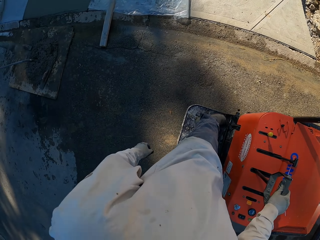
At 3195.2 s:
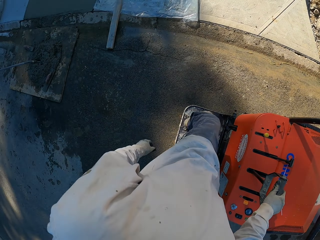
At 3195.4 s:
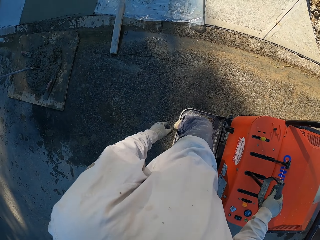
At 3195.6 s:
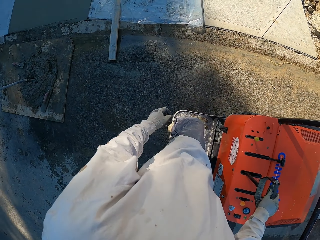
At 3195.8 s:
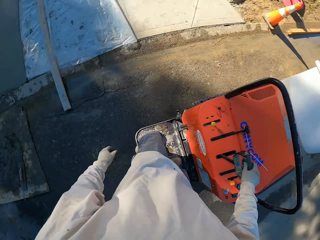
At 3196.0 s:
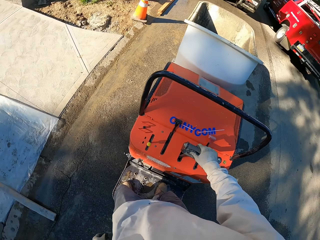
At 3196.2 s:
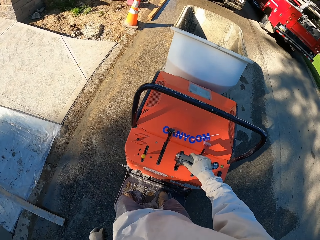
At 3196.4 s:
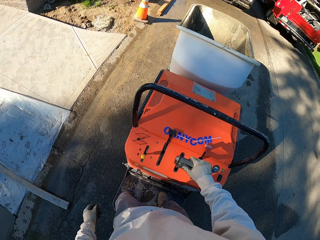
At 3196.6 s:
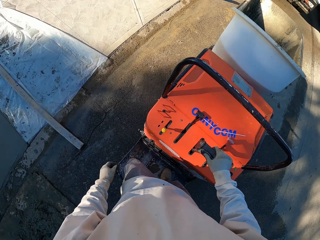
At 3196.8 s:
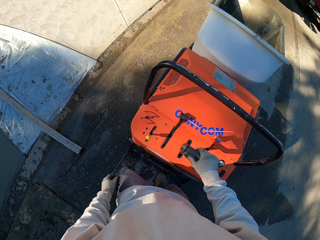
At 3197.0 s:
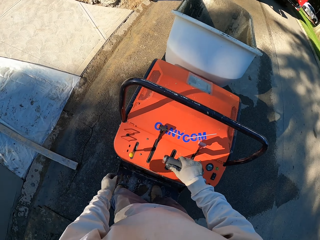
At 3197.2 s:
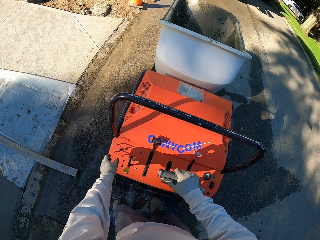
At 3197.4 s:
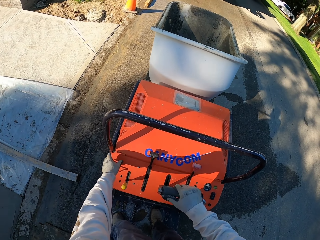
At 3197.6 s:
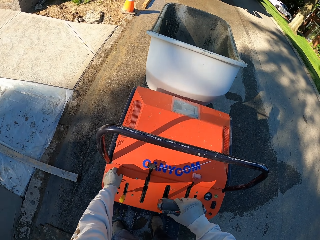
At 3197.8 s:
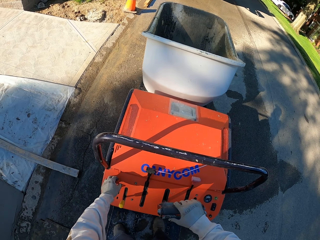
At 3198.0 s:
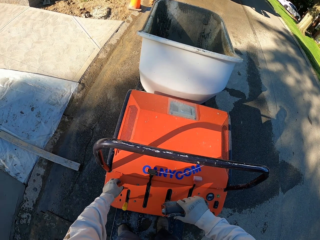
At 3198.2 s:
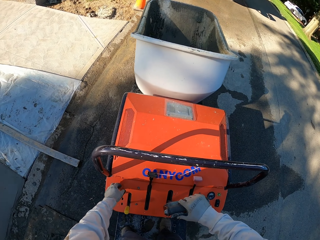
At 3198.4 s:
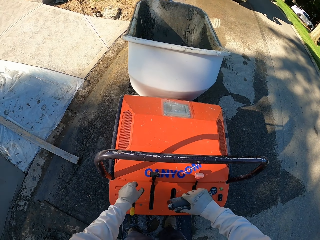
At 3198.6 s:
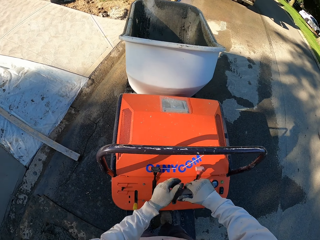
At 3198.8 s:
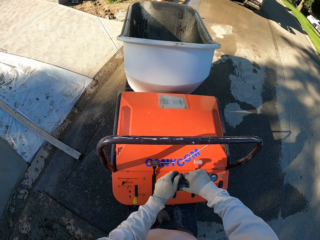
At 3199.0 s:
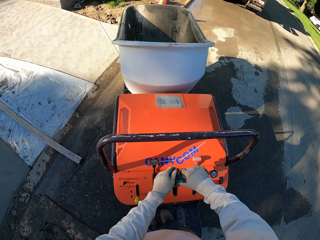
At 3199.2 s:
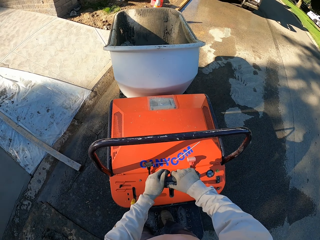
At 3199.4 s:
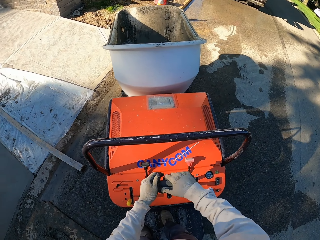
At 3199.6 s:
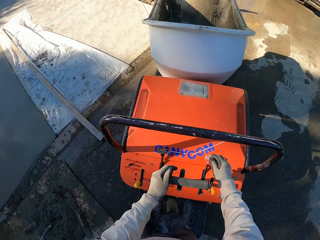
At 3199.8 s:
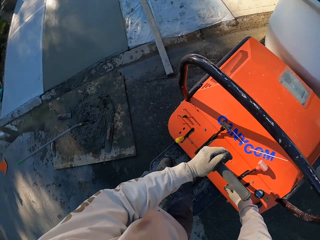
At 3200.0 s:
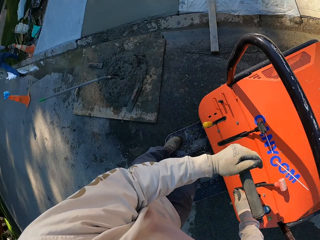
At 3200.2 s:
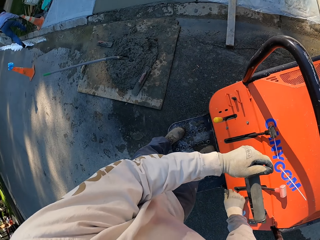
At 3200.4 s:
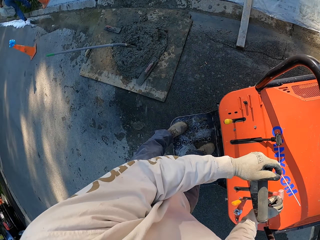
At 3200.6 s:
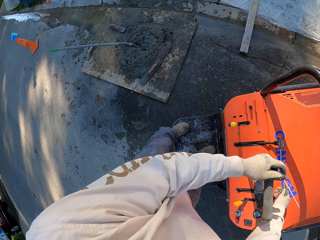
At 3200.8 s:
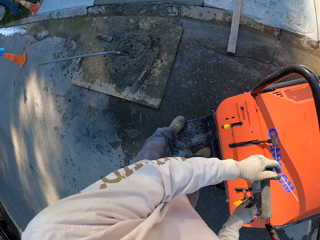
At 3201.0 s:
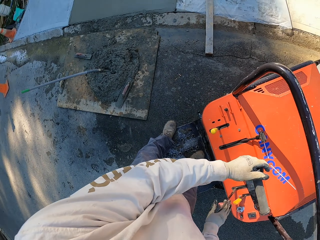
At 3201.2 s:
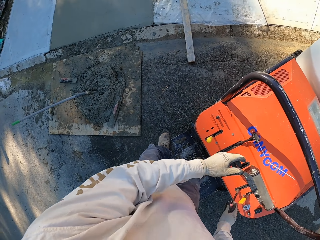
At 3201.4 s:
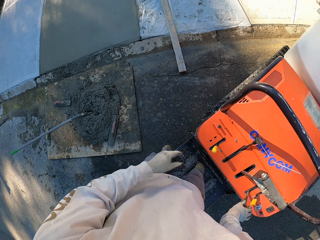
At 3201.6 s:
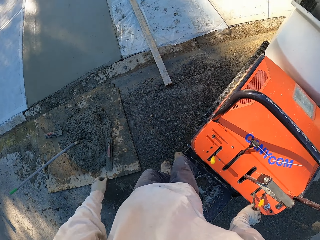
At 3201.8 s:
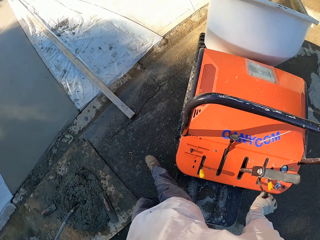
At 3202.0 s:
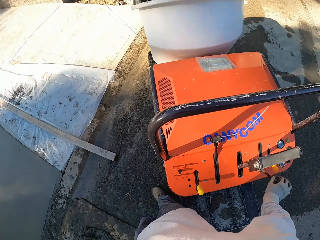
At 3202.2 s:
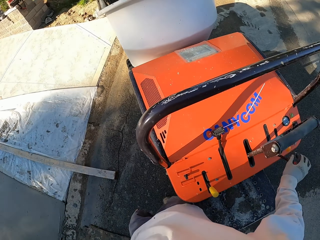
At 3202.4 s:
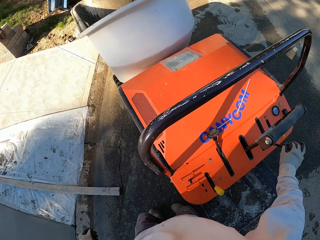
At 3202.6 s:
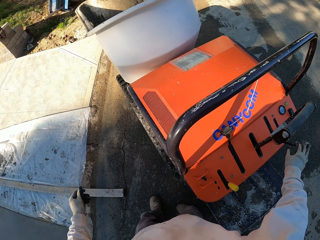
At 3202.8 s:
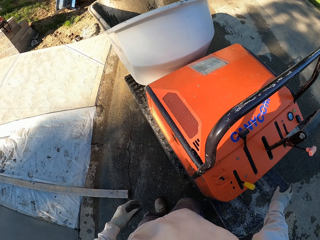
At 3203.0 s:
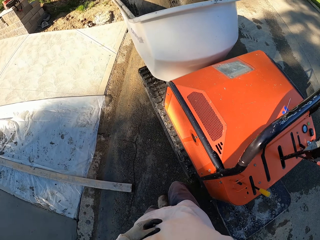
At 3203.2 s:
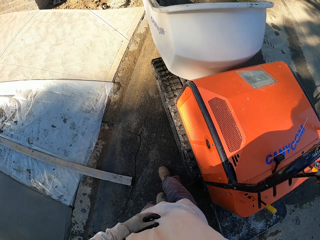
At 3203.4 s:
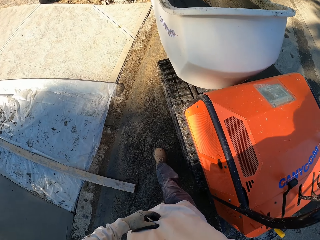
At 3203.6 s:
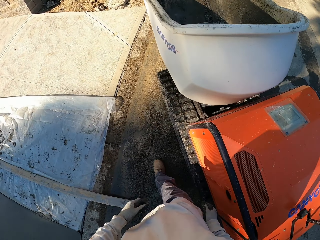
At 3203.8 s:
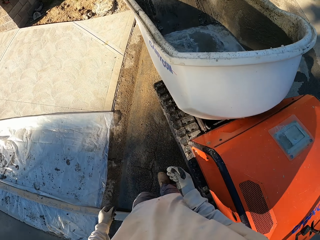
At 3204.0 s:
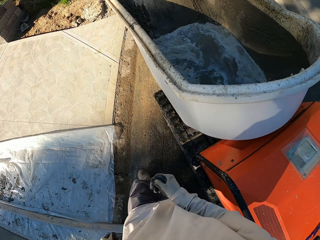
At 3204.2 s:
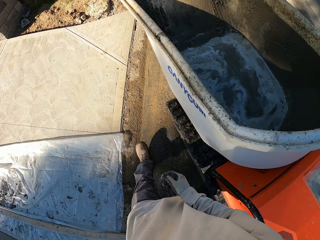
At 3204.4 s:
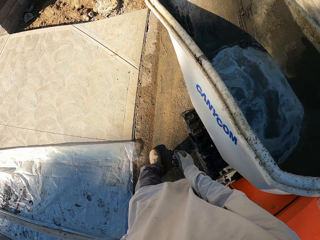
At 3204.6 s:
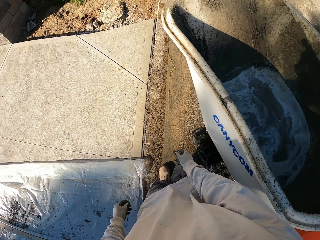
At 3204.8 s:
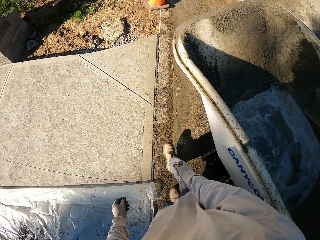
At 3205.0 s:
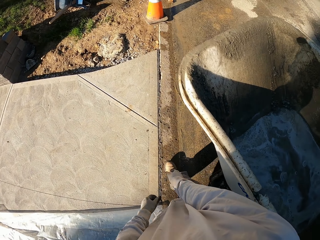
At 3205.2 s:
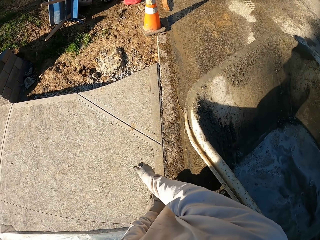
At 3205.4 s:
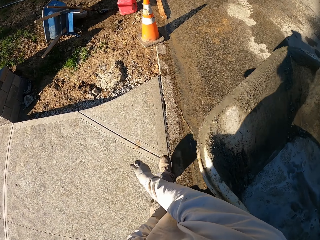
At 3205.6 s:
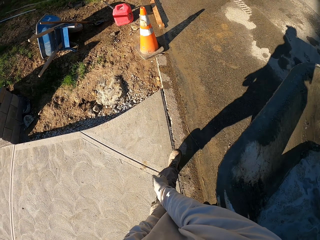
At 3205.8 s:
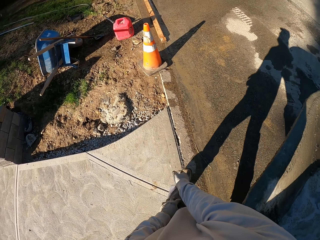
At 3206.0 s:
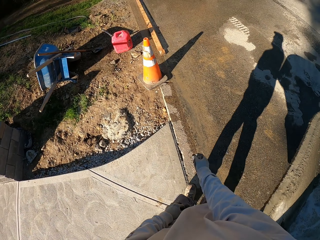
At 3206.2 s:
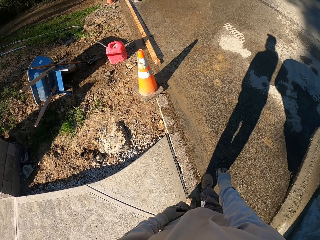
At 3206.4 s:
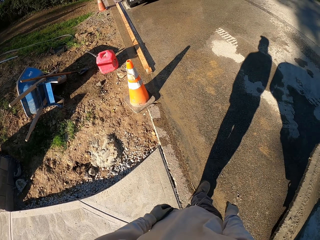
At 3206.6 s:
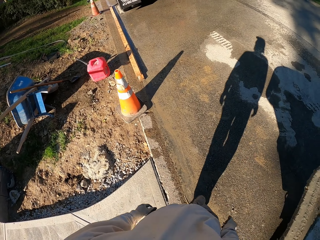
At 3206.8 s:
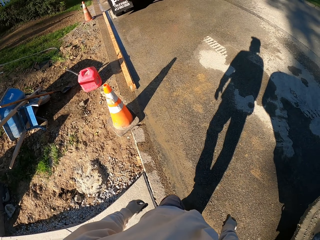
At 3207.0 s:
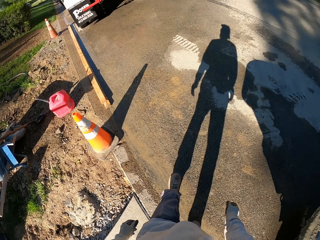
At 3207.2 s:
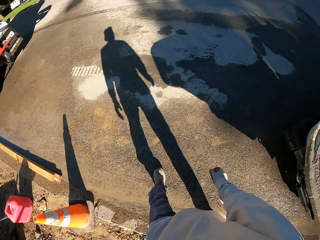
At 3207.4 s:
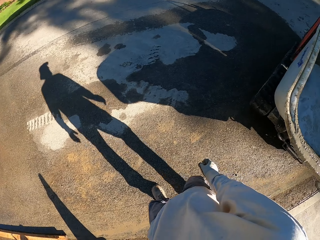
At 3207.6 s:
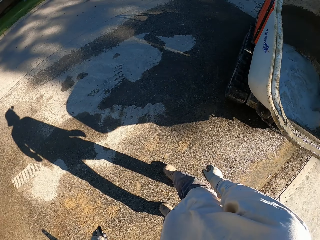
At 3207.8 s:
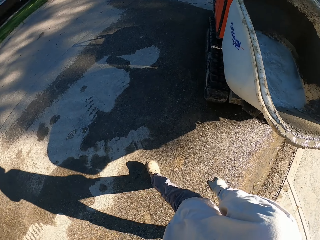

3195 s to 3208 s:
The camera wearer turns off the canycom. They climb off the canycom and walk.

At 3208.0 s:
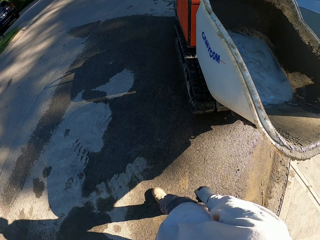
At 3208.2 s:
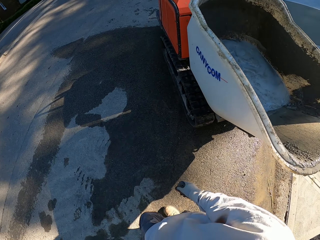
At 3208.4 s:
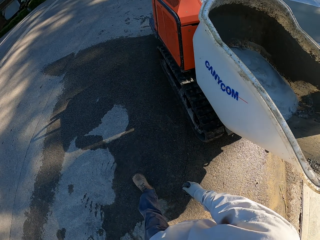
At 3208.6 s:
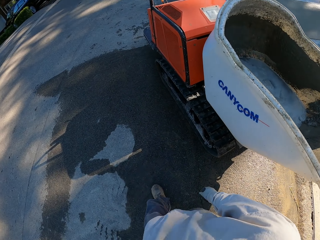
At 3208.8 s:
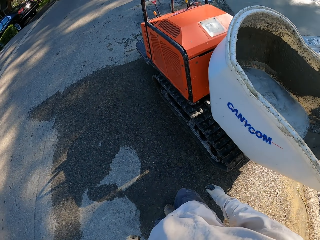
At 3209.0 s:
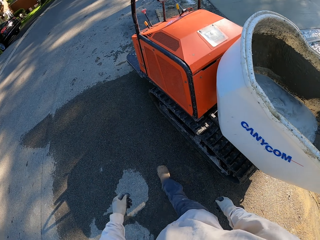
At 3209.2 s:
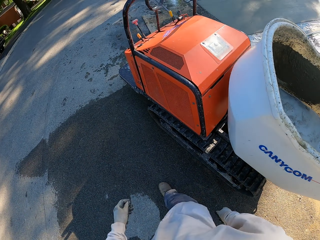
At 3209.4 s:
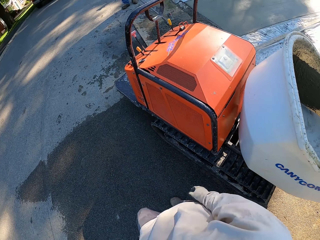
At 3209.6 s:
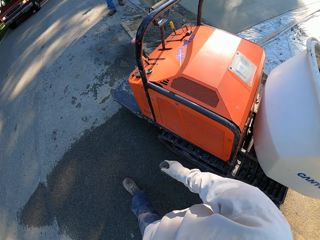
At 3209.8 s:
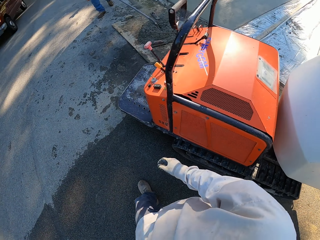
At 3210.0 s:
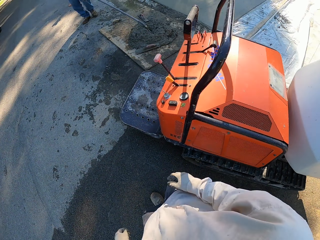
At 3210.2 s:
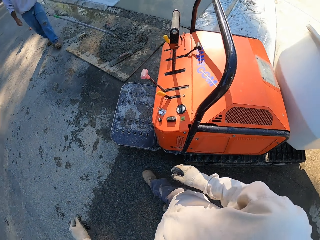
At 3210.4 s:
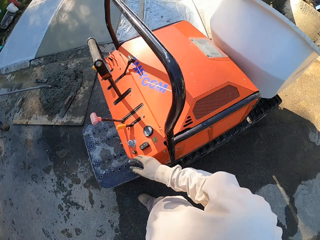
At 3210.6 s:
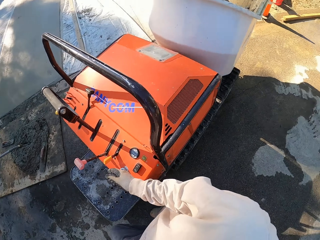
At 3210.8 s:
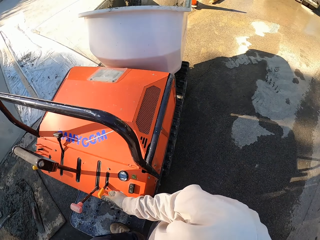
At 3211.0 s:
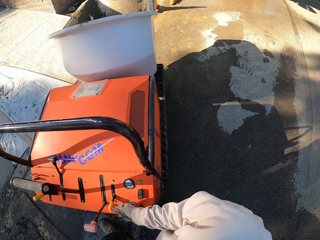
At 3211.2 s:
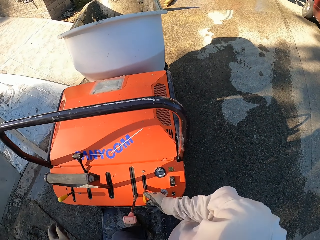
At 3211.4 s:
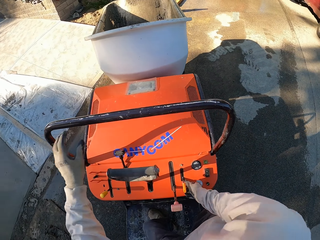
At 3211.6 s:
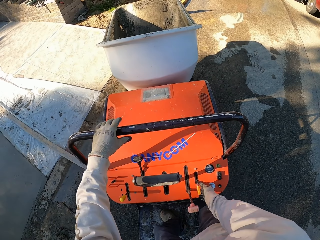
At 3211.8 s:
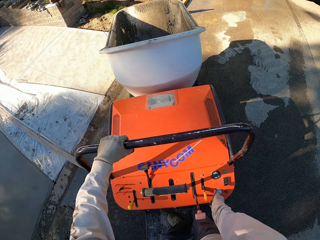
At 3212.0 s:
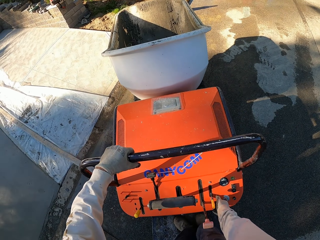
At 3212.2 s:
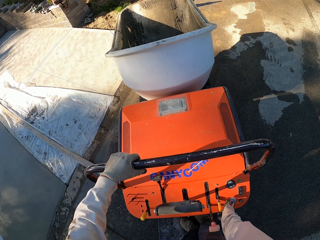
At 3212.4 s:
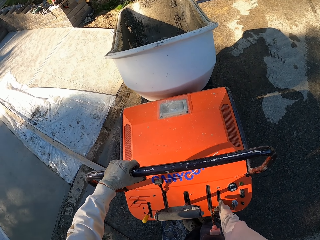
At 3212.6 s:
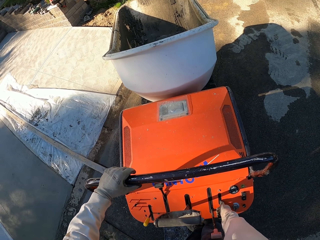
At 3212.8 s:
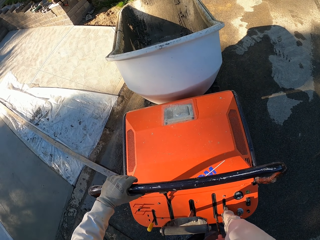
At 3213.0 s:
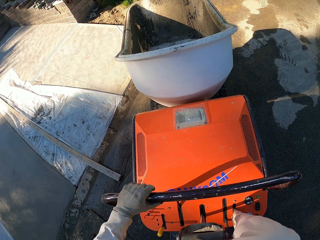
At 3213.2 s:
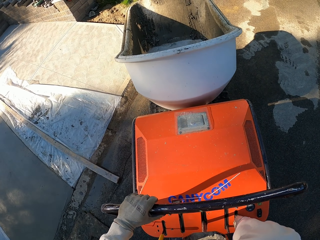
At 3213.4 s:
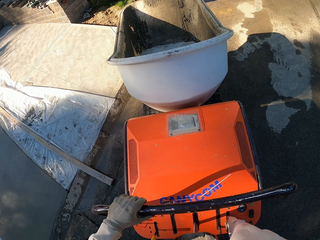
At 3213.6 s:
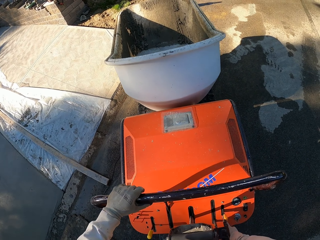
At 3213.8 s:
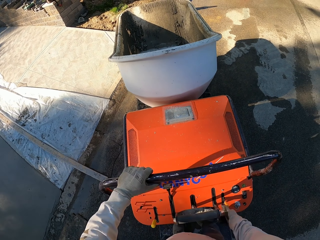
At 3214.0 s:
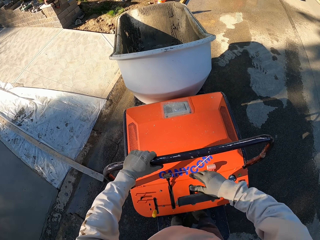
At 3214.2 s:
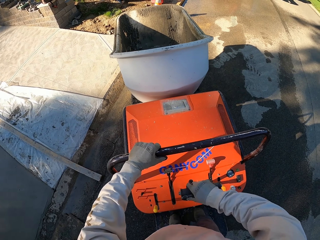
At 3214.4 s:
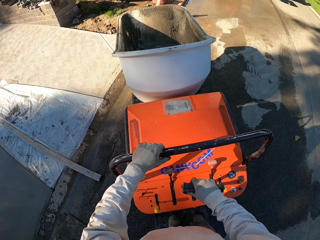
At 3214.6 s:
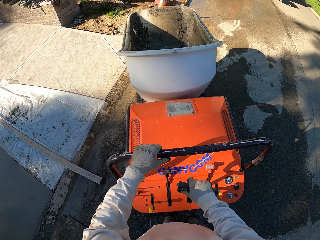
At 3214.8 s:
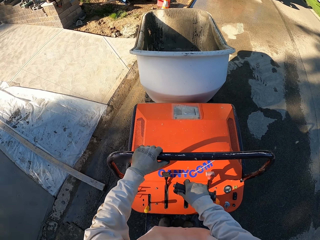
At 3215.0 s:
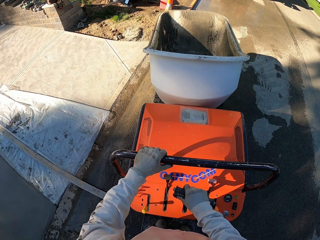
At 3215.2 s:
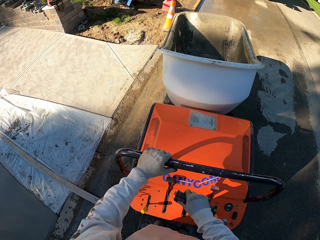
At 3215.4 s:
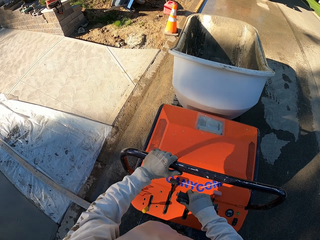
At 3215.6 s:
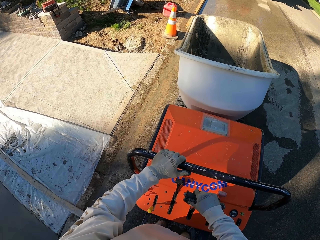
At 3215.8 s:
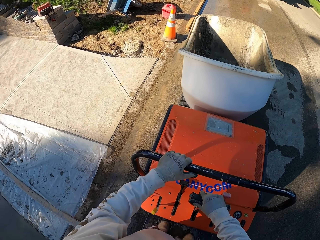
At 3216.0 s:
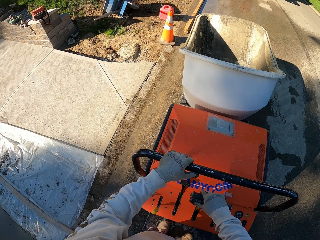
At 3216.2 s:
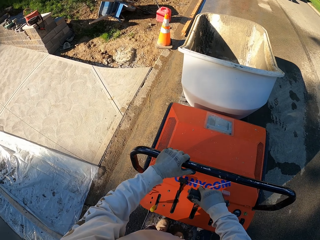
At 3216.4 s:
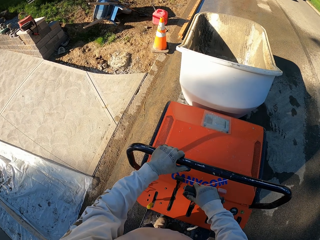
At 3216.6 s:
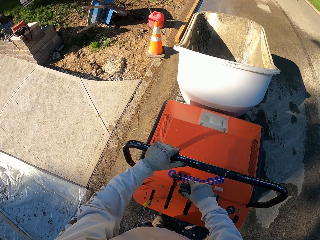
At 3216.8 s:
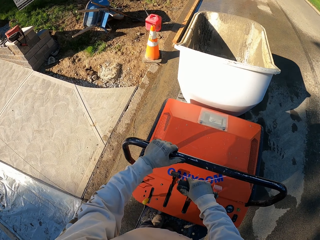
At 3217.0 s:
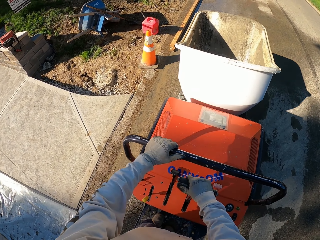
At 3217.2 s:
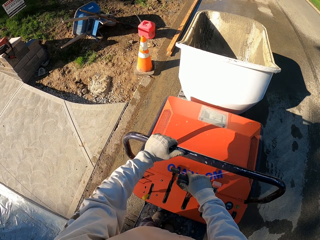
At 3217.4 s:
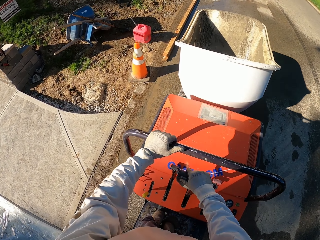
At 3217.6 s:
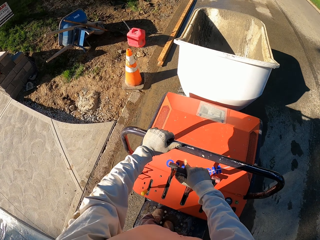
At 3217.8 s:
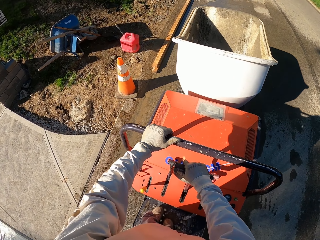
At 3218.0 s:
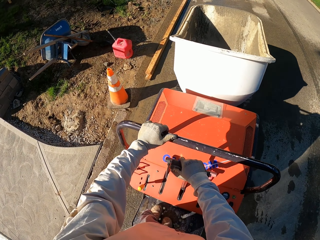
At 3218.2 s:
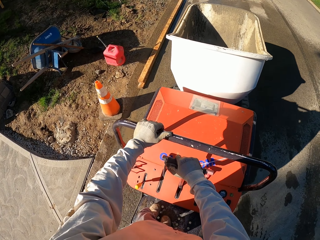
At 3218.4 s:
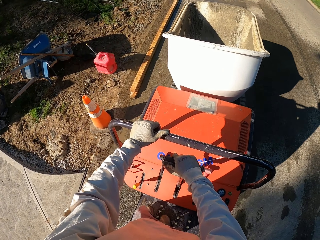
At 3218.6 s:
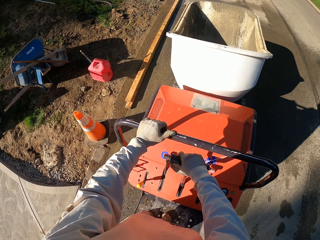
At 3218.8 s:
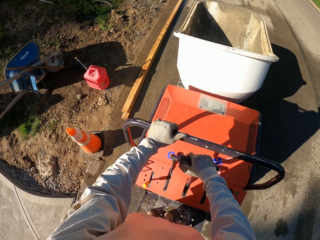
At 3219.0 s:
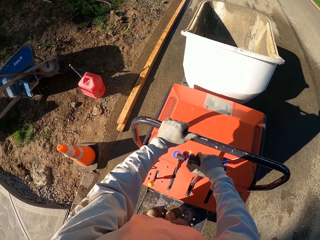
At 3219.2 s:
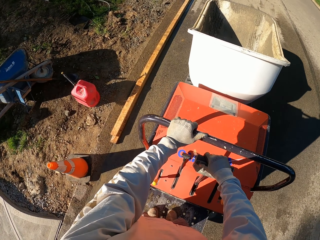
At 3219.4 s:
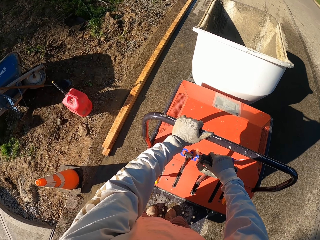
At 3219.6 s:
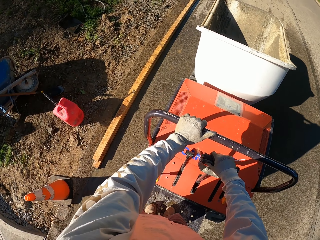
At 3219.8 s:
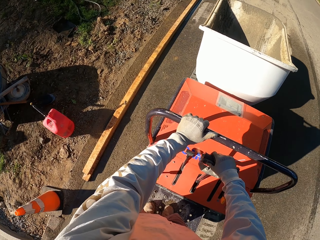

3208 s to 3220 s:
The camera wearer turns on the canycom. They drive the canycom.
